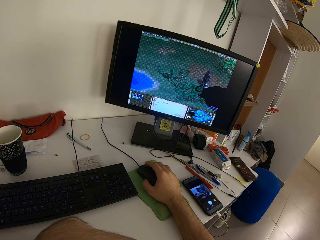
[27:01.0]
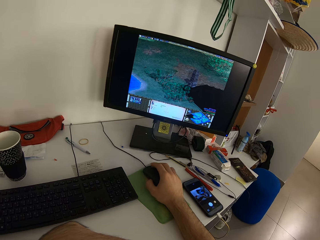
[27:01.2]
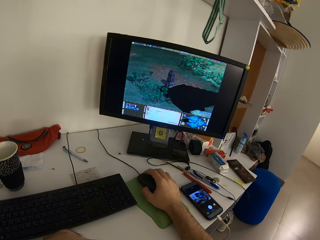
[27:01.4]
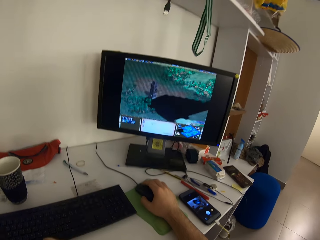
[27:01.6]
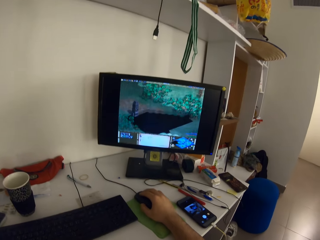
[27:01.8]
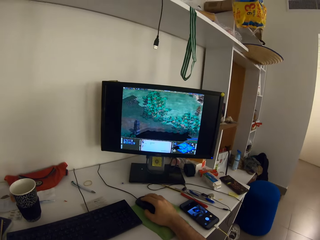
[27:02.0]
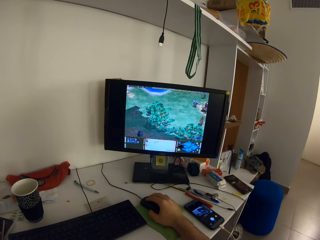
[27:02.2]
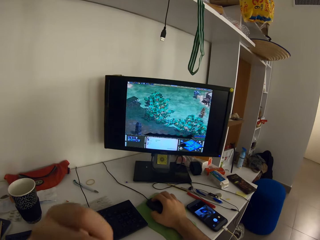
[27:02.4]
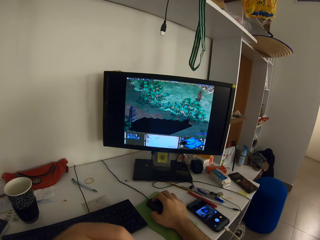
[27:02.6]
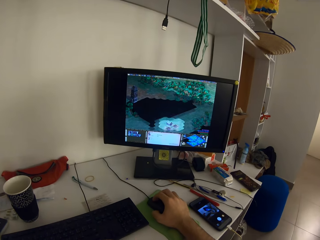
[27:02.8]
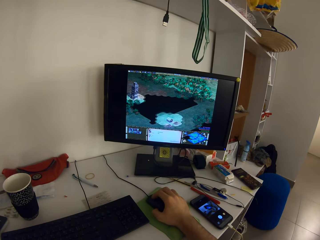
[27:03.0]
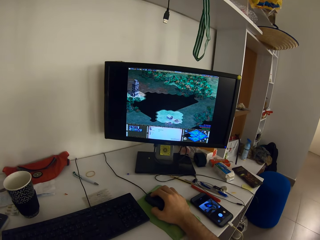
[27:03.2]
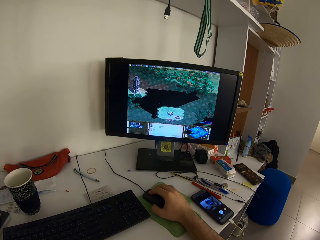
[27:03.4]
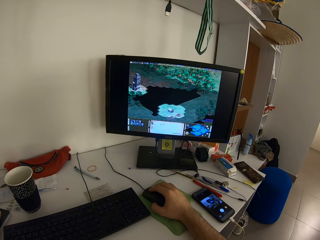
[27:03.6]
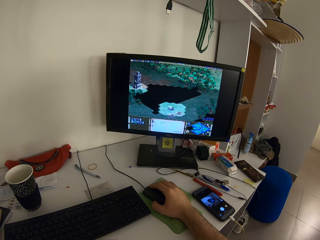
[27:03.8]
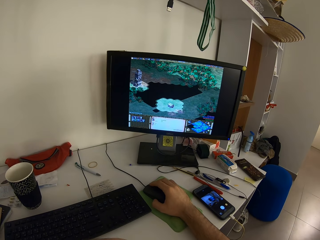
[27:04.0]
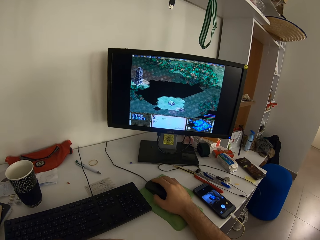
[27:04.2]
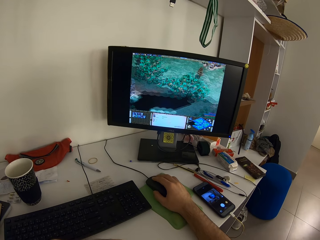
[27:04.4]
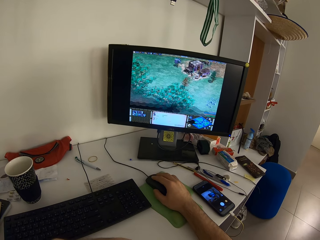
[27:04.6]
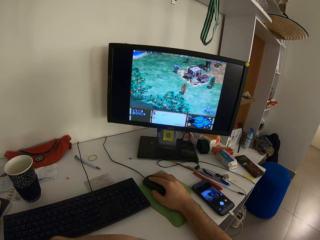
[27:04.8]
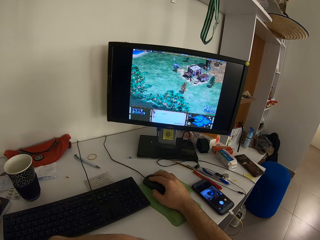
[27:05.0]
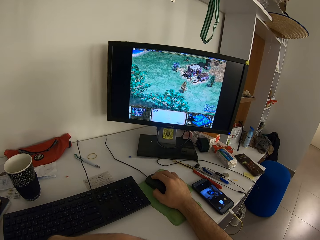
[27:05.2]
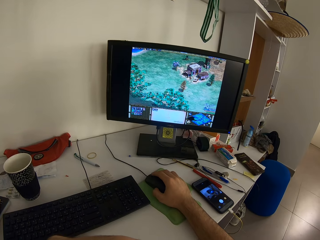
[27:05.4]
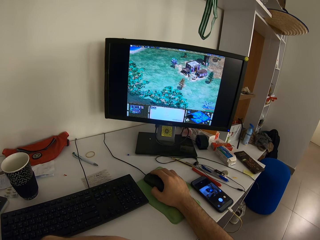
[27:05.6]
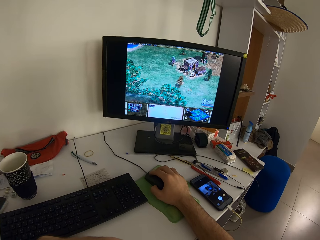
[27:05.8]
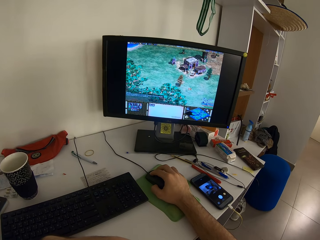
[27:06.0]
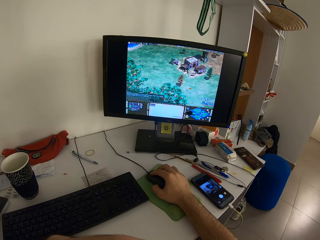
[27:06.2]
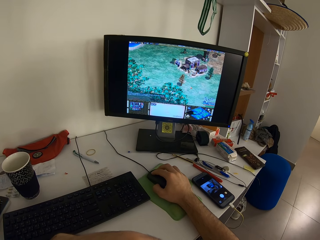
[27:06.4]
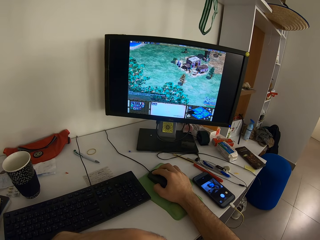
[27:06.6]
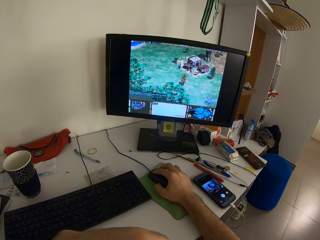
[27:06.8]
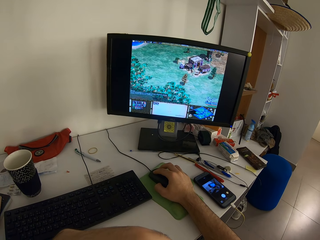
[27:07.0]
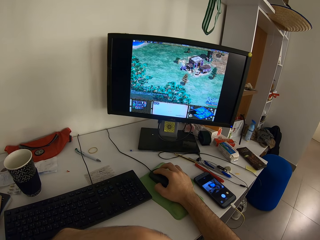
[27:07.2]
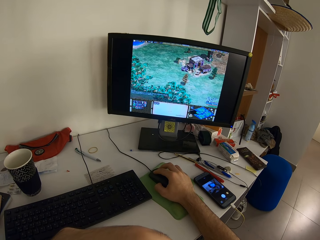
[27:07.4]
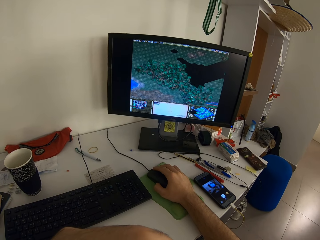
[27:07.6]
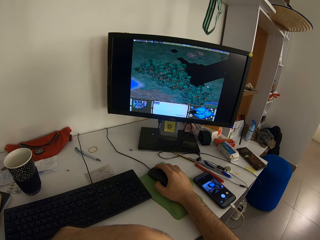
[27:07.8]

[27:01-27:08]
The camera wearer moves the left hand.

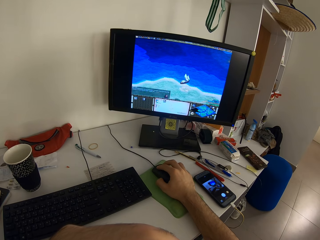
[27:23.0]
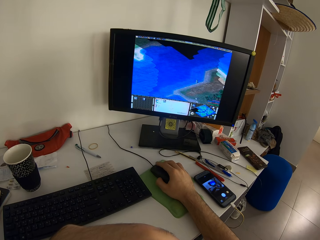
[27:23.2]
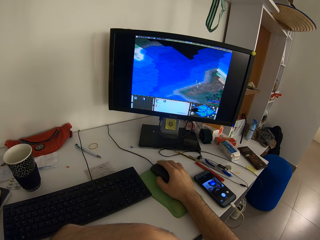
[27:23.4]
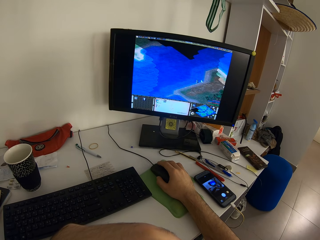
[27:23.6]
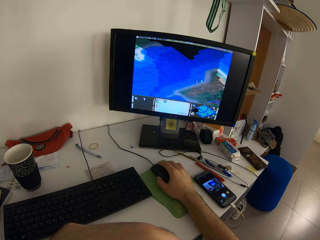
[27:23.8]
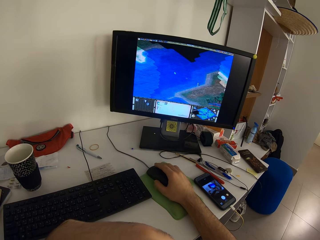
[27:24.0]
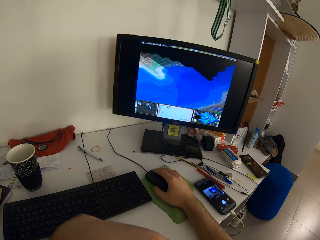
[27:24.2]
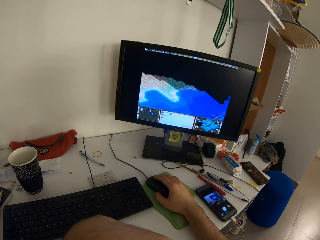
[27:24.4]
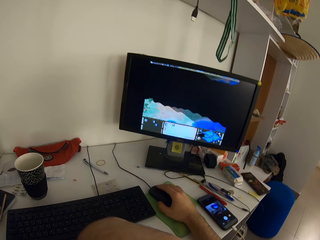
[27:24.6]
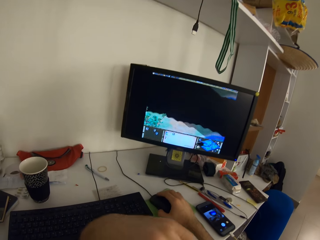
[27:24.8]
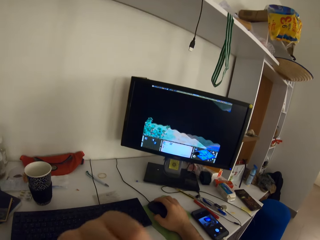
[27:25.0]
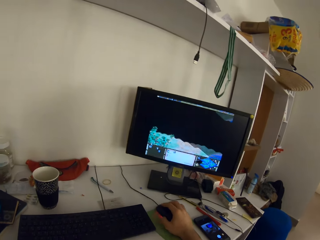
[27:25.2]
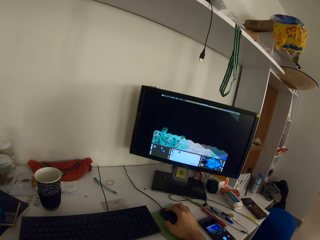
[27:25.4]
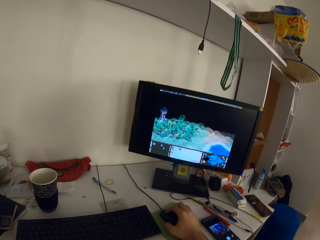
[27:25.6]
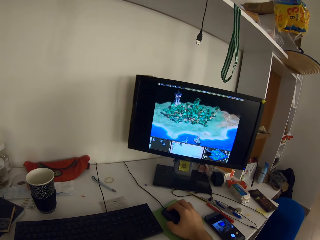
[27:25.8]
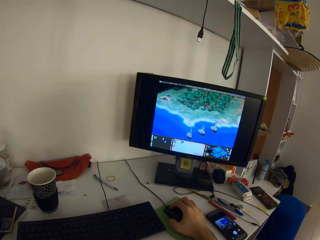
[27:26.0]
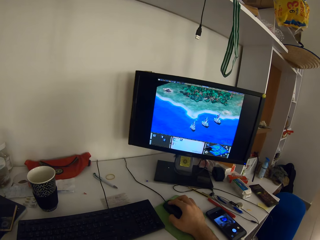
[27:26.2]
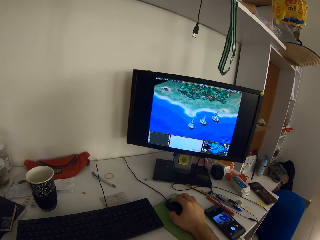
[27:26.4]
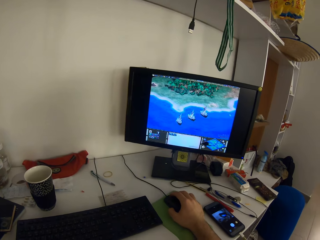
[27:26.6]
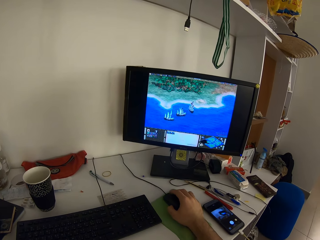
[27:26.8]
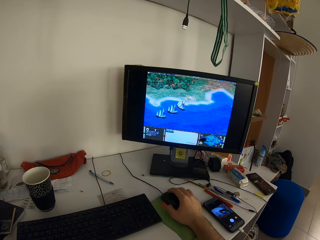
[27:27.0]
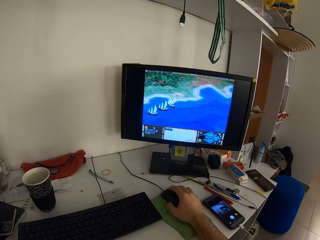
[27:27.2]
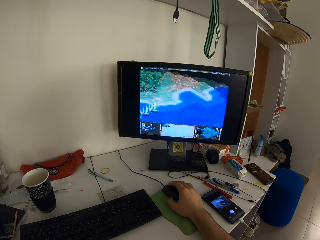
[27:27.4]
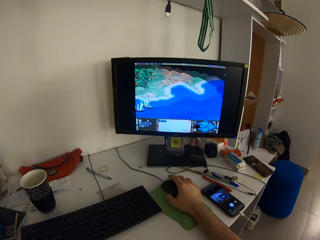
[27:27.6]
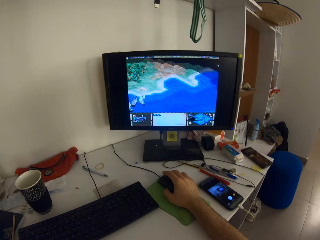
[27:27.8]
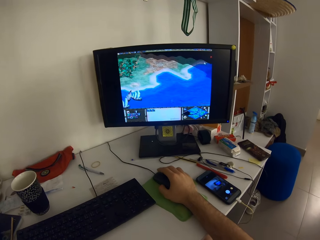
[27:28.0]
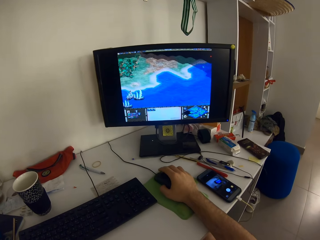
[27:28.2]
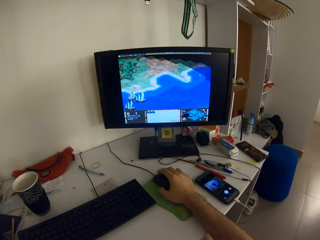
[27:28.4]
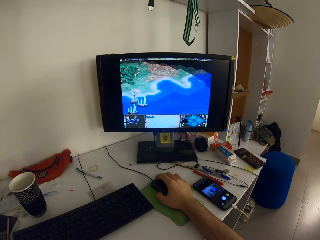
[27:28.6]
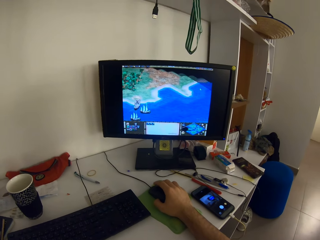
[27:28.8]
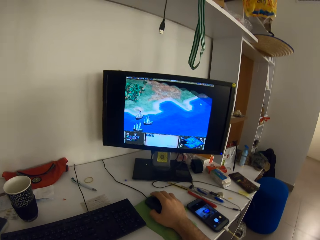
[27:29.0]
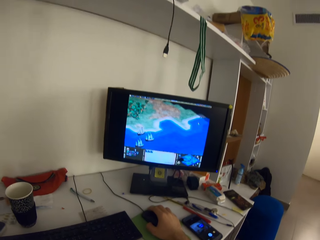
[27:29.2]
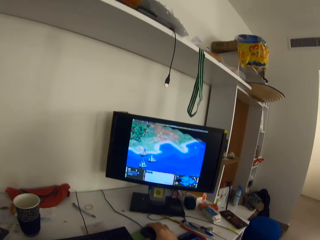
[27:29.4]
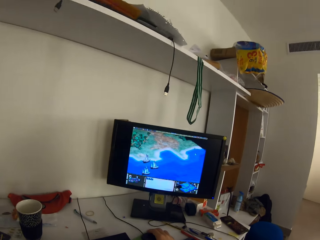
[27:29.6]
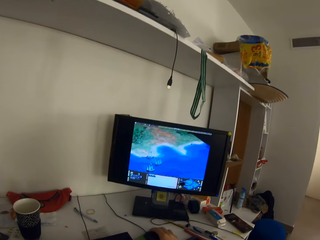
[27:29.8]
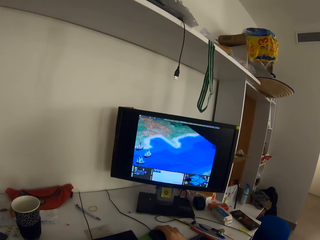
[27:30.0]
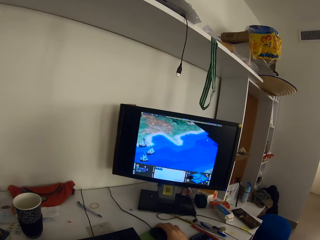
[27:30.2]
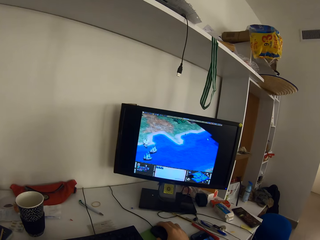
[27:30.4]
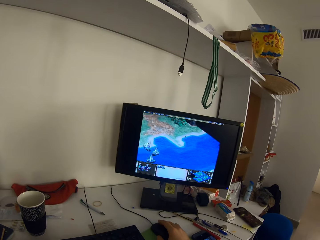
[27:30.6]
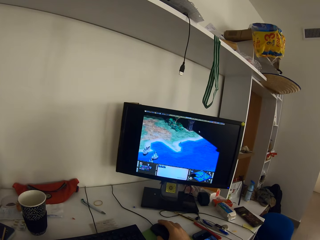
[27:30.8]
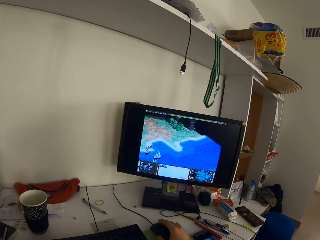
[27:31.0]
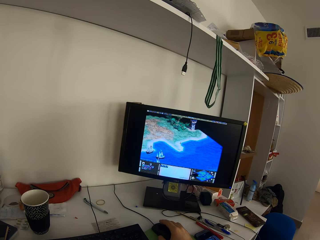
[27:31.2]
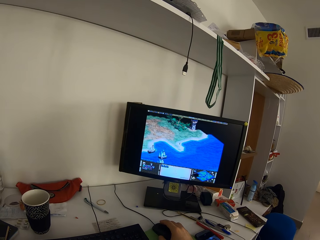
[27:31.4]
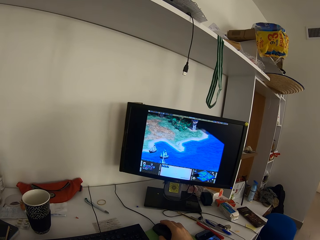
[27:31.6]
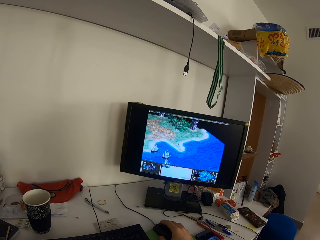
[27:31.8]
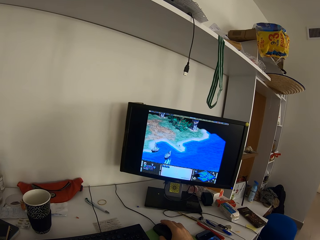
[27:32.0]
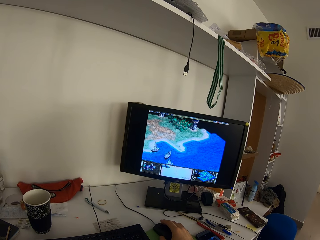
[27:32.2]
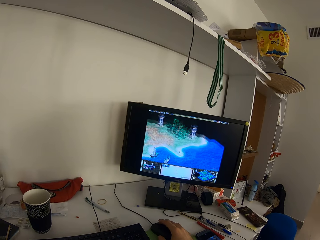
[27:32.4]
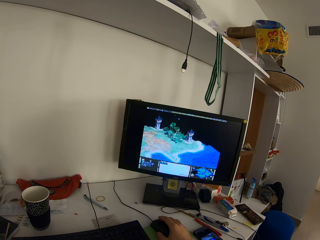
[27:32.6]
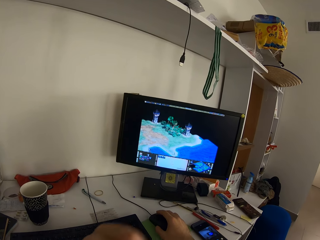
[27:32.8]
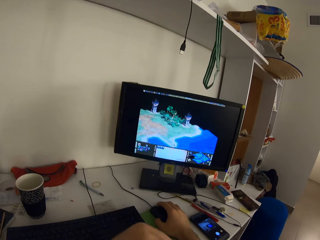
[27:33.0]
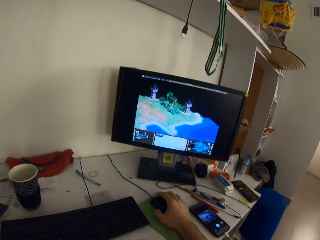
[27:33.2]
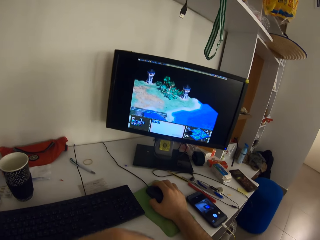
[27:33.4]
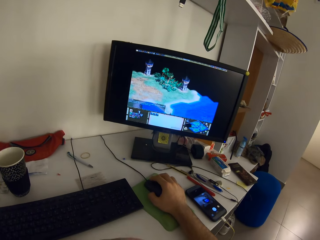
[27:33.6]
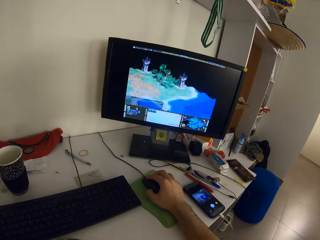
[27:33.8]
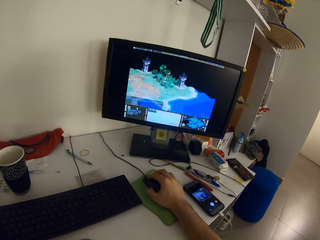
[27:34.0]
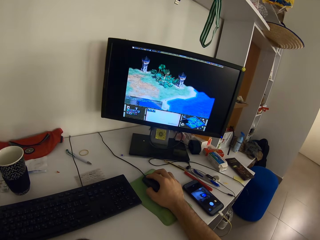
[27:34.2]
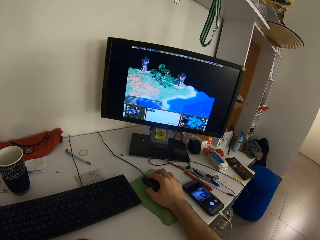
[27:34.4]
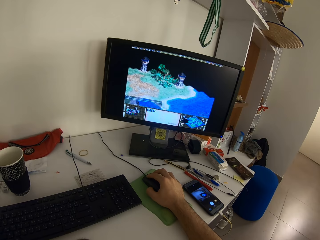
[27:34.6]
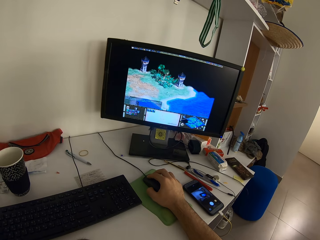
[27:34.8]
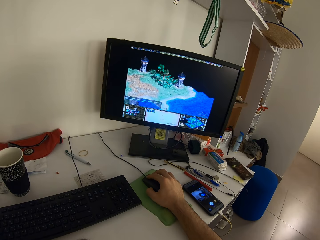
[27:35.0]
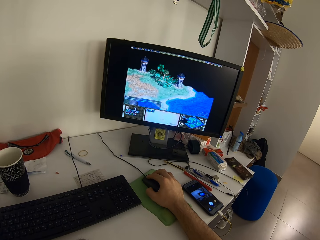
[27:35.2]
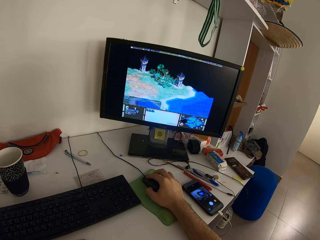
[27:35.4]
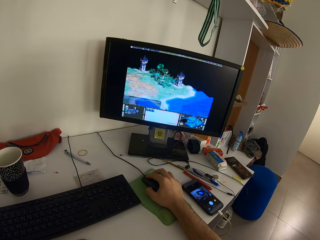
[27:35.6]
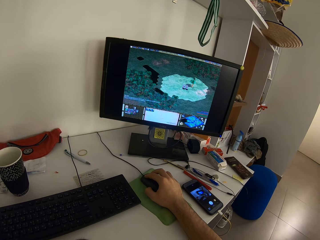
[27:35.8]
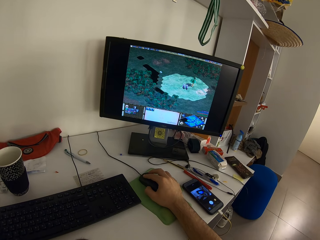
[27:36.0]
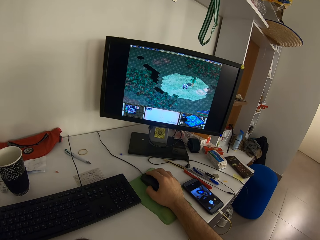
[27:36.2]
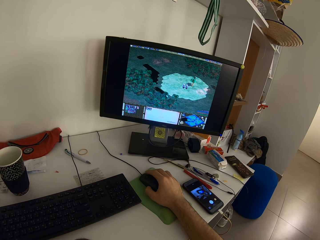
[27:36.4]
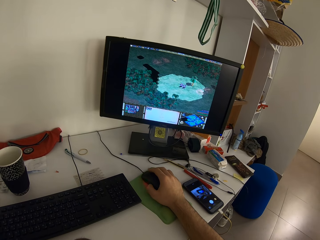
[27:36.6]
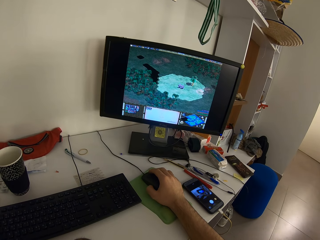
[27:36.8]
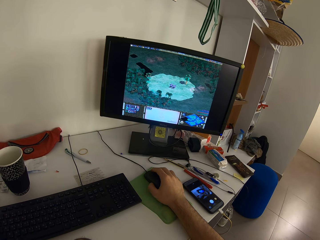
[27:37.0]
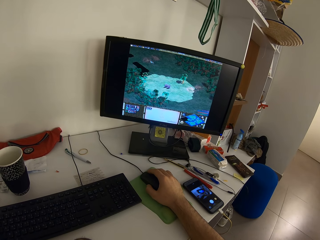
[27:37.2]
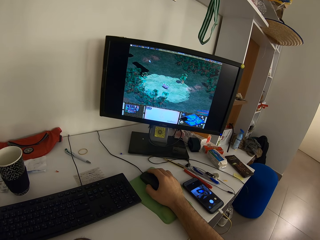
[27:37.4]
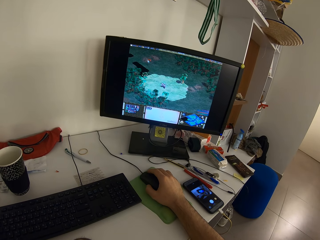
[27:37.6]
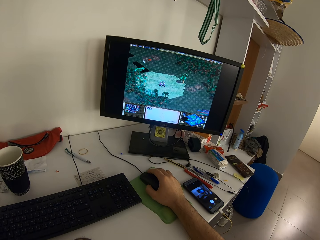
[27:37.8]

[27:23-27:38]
The camera wearer moves the left hand repeatedly.
